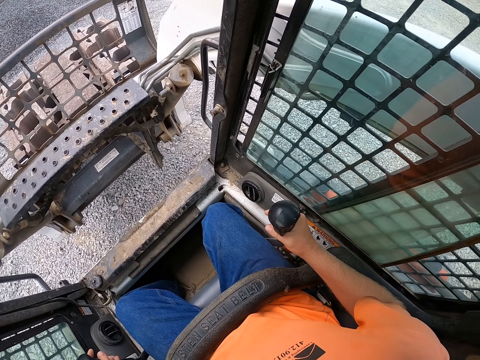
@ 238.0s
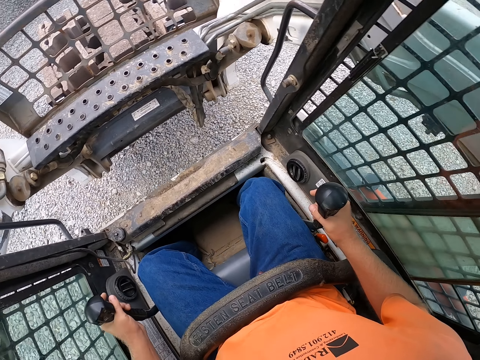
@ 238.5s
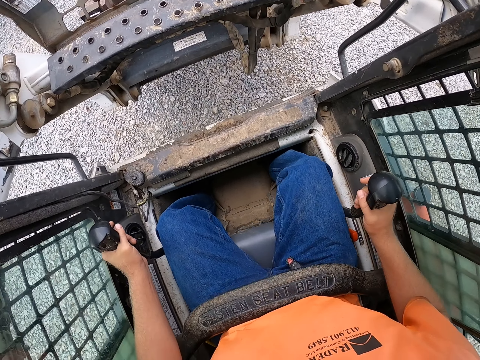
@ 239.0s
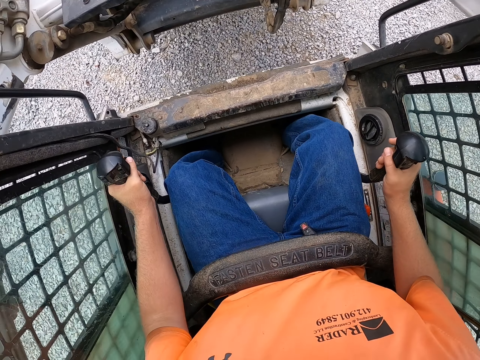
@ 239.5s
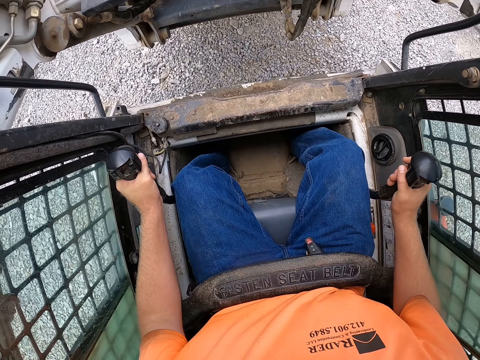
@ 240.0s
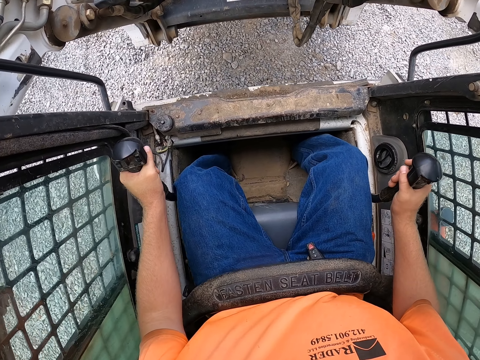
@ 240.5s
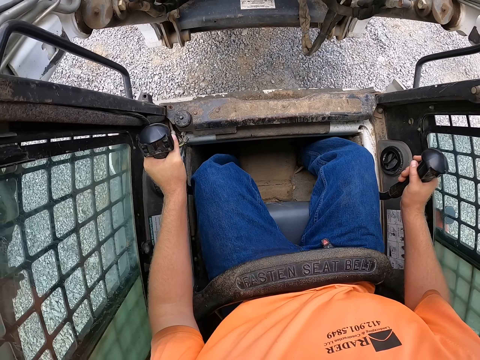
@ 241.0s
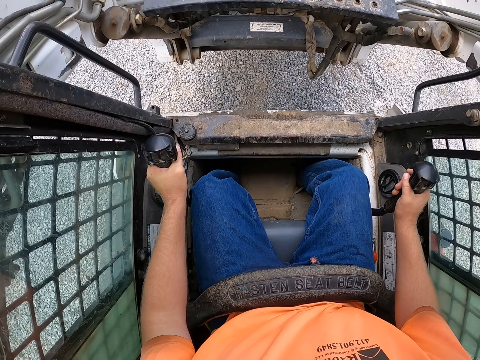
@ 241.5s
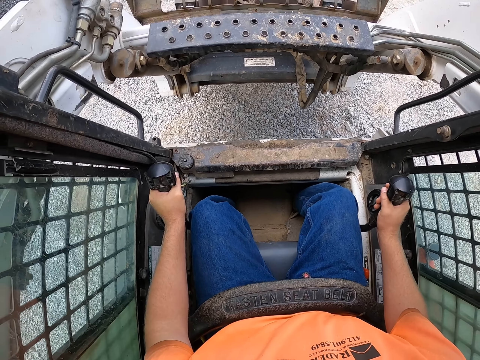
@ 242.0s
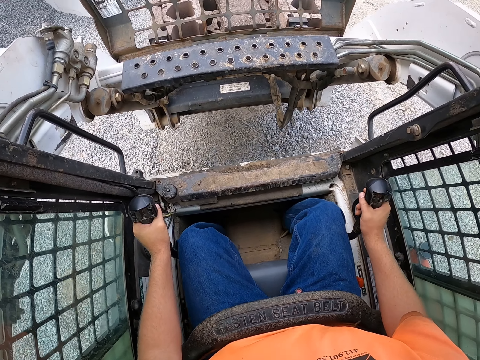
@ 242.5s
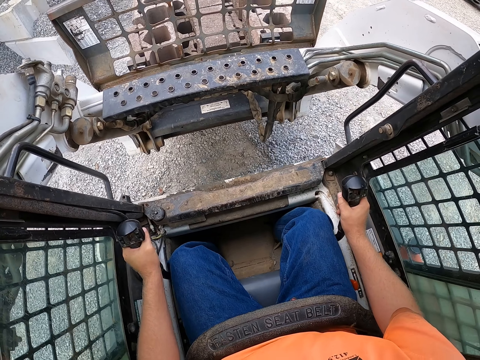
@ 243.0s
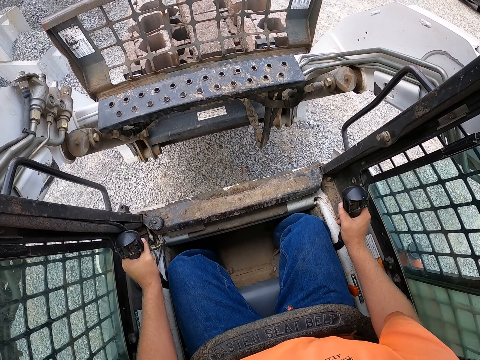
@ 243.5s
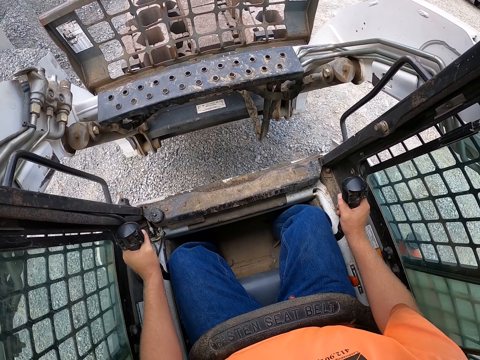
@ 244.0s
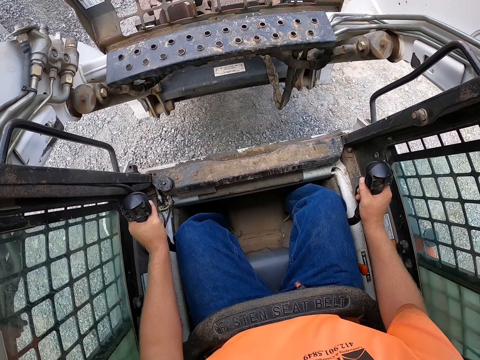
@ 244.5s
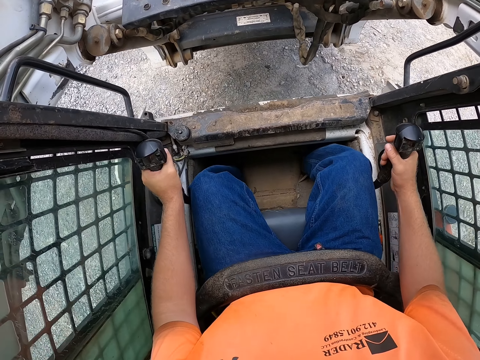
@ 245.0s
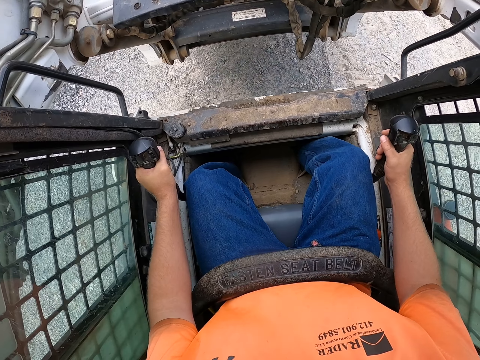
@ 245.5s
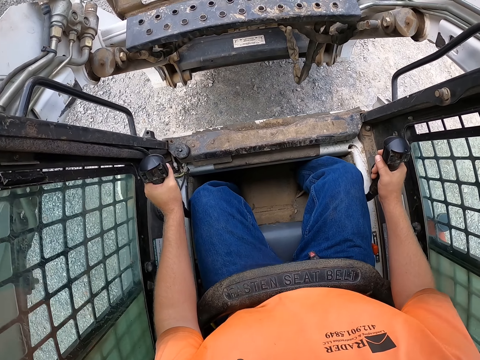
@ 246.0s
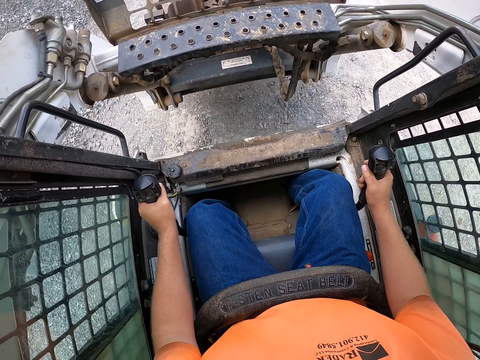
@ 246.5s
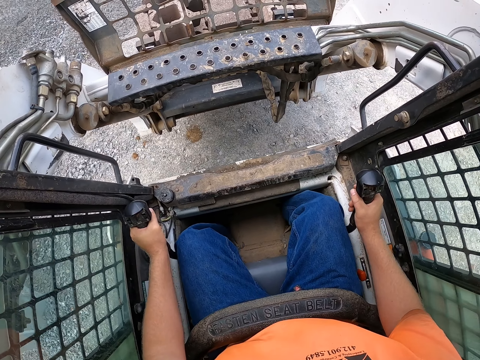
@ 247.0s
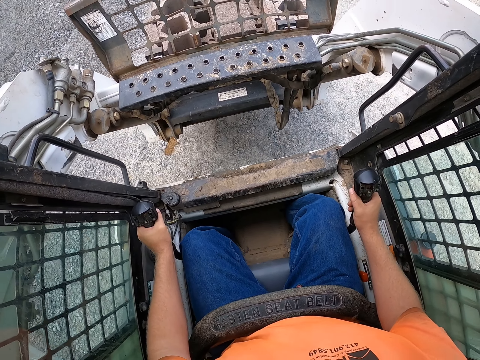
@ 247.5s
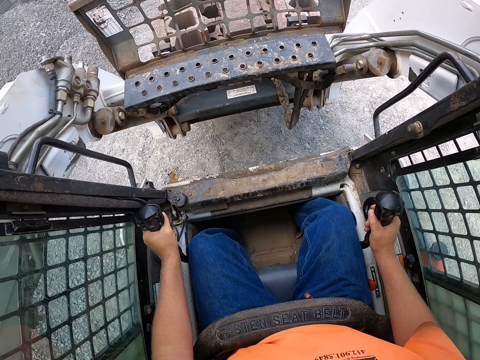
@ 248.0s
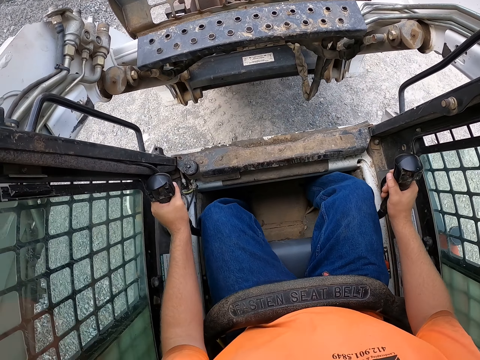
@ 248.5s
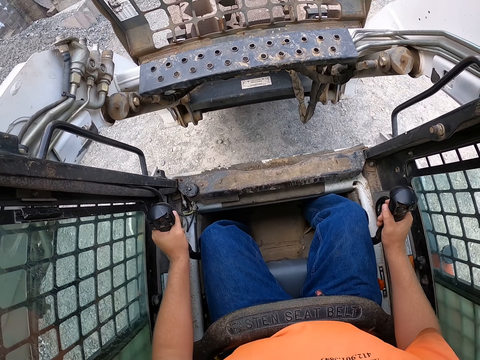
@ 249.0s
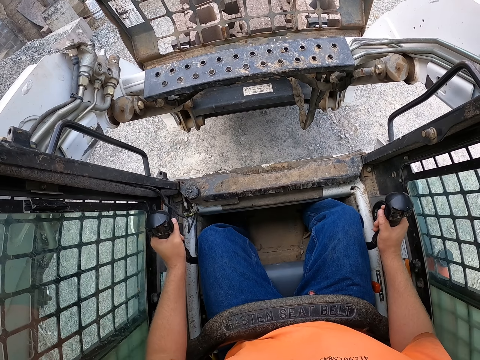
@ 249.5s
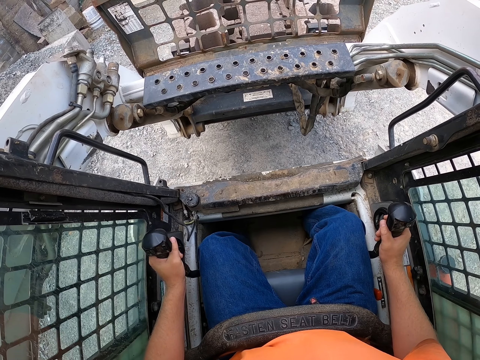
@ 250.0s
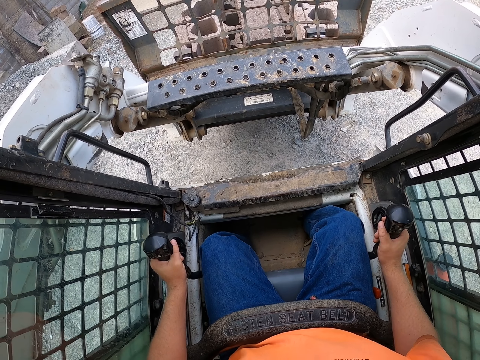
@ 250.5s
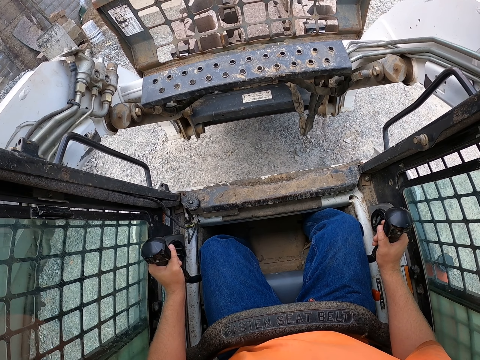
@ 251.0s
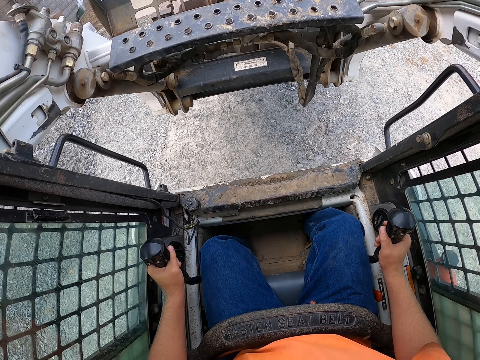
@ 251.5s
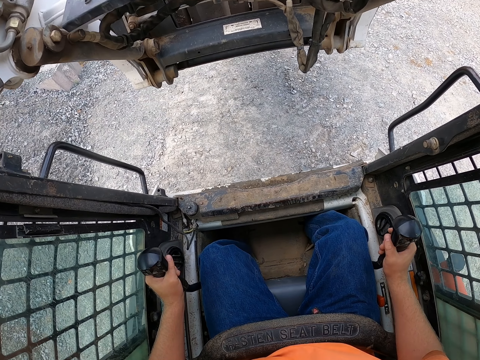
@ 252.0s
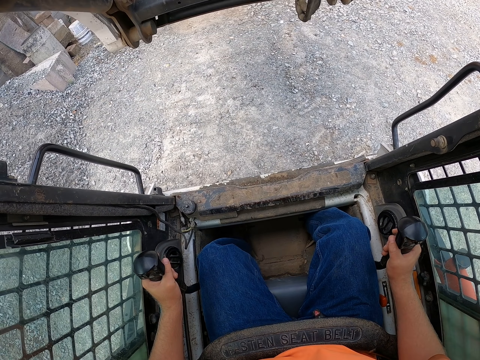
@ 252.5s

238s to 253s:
The camera wearer reverses the forklift. They drive the forklift.

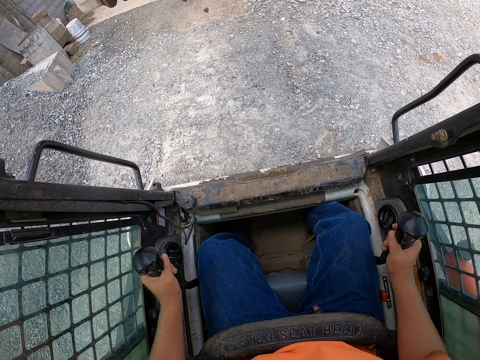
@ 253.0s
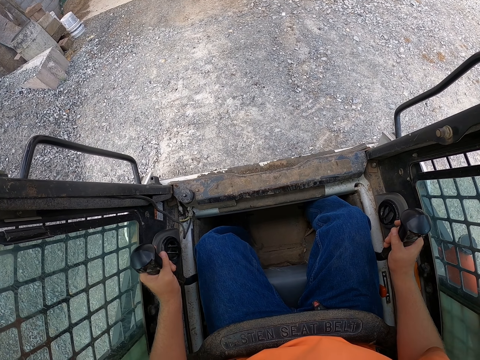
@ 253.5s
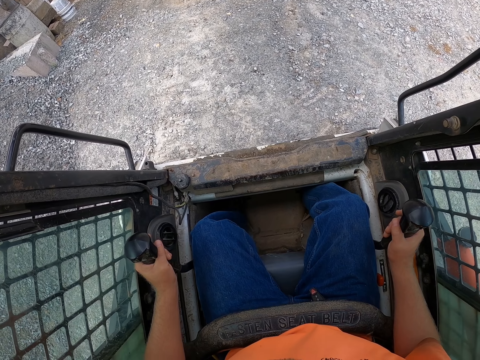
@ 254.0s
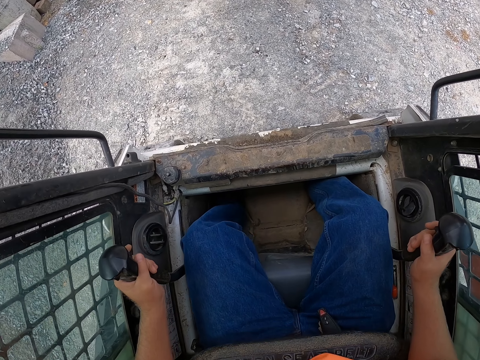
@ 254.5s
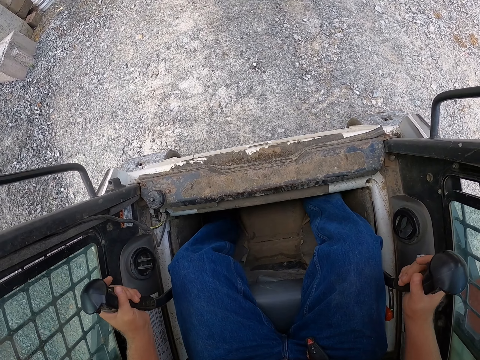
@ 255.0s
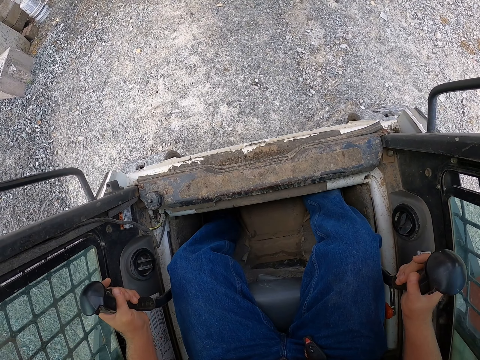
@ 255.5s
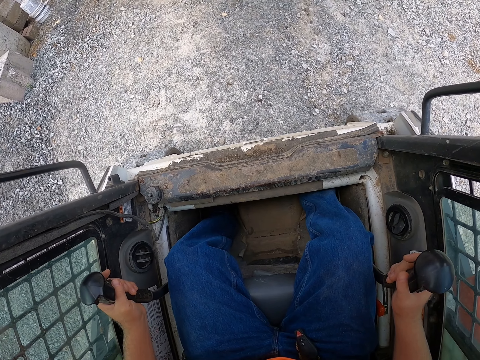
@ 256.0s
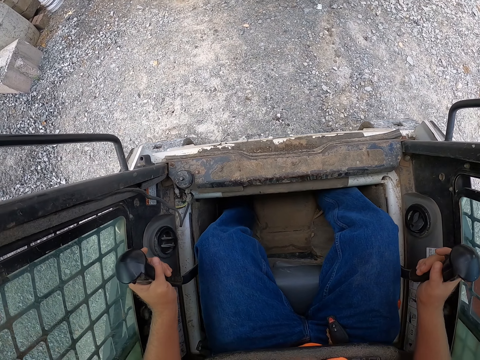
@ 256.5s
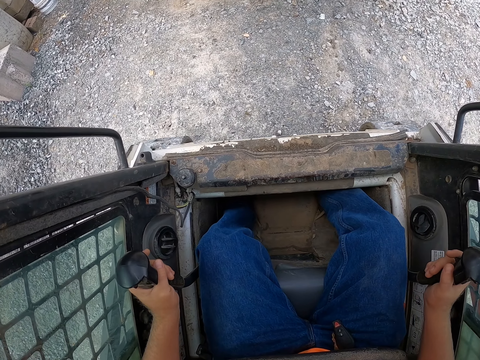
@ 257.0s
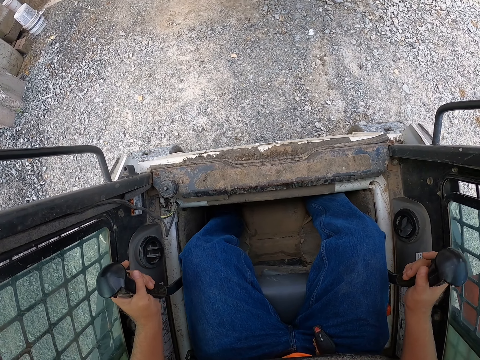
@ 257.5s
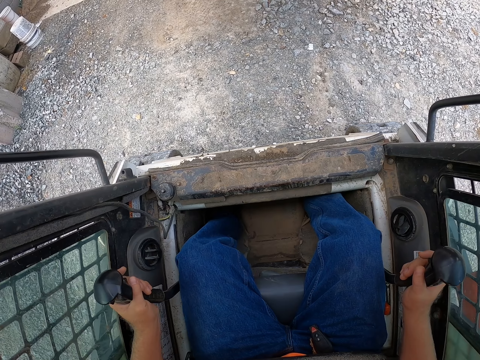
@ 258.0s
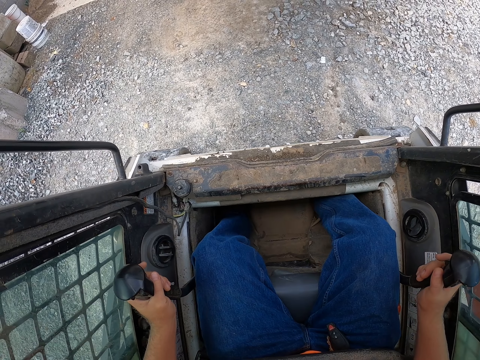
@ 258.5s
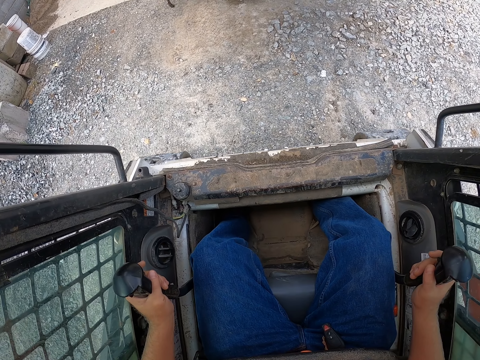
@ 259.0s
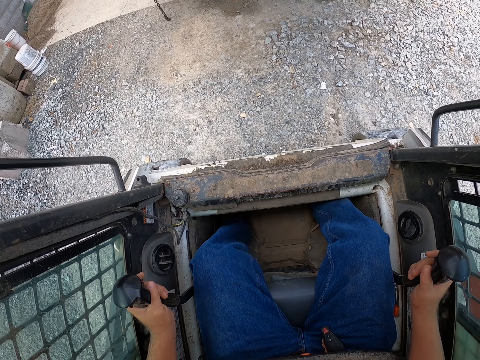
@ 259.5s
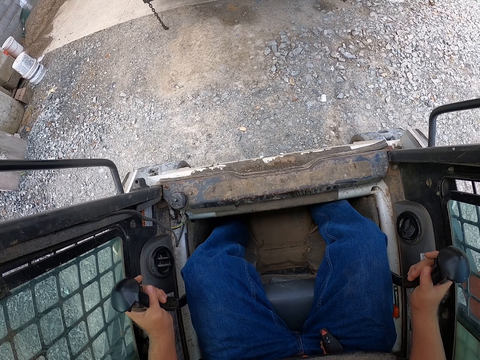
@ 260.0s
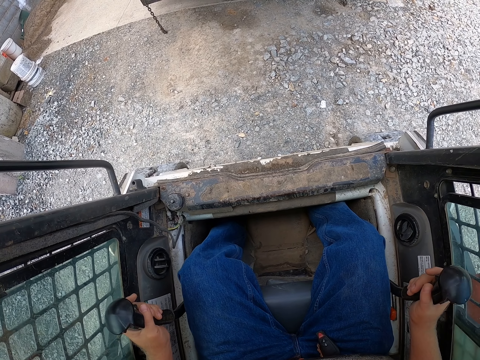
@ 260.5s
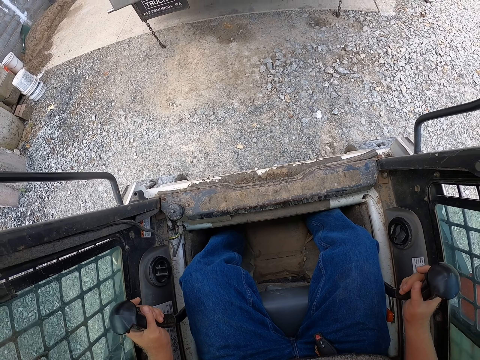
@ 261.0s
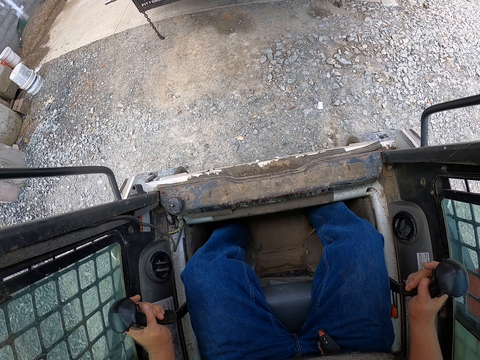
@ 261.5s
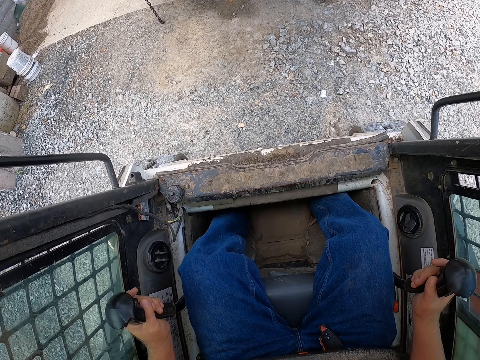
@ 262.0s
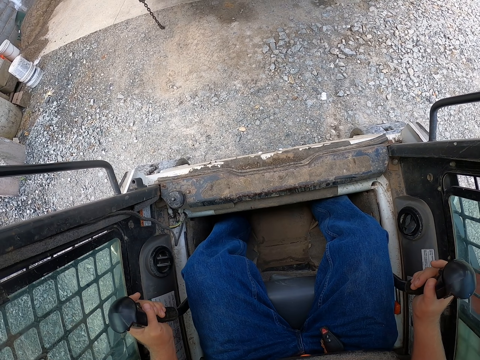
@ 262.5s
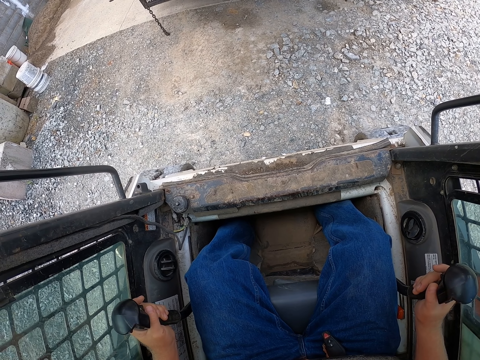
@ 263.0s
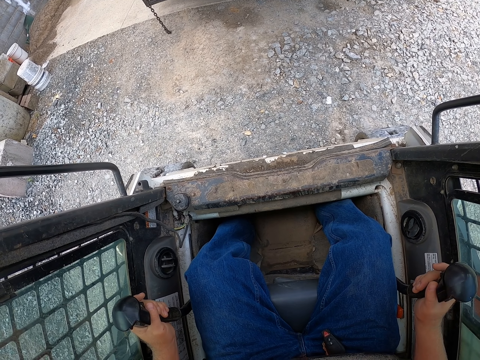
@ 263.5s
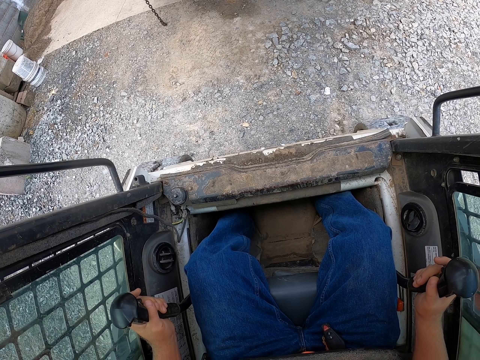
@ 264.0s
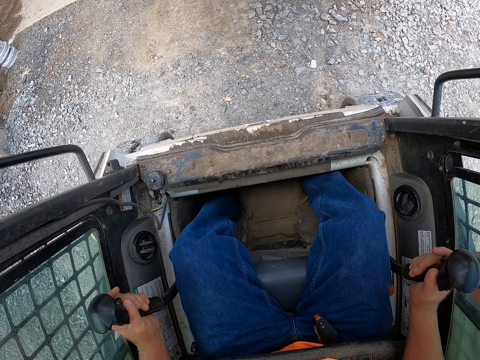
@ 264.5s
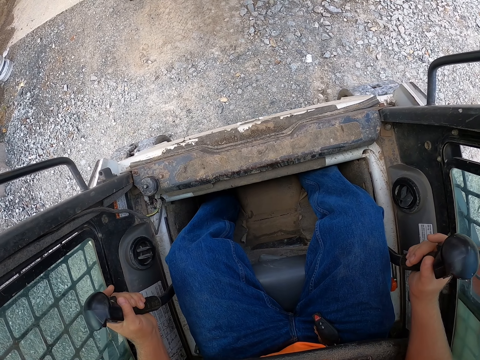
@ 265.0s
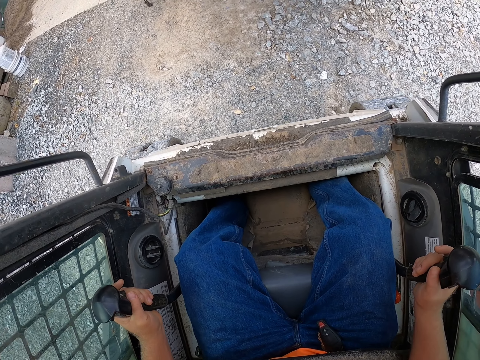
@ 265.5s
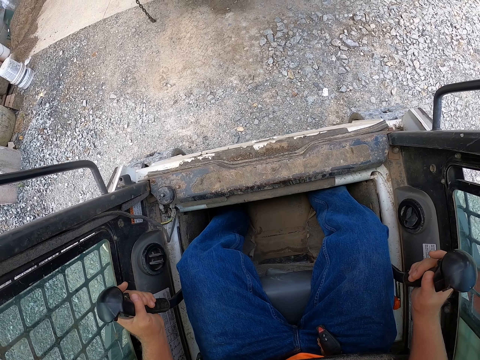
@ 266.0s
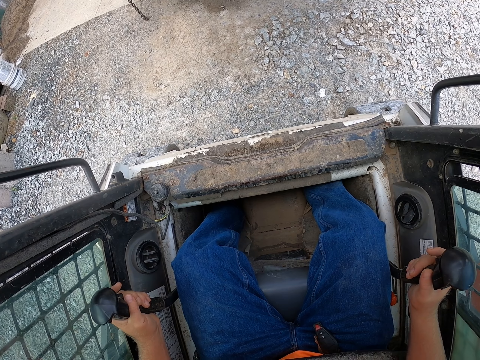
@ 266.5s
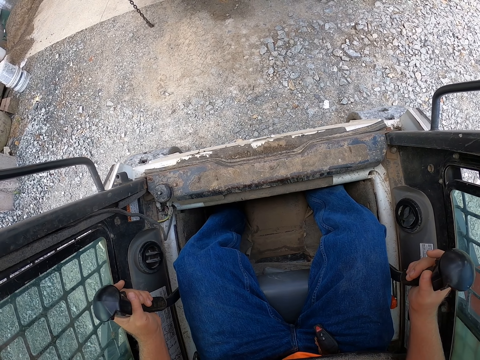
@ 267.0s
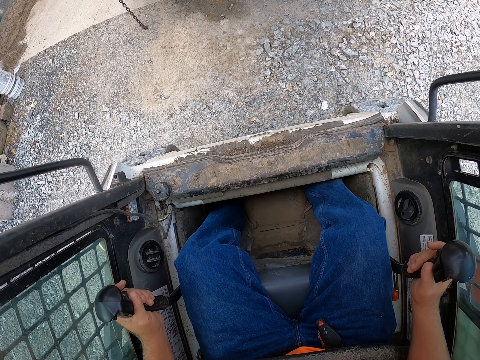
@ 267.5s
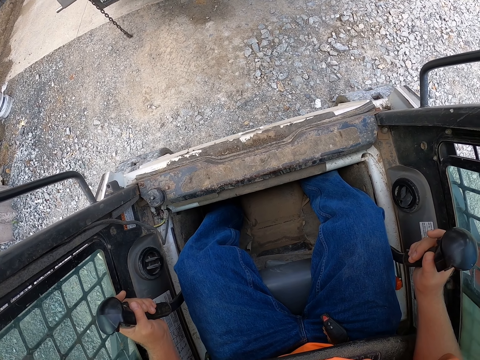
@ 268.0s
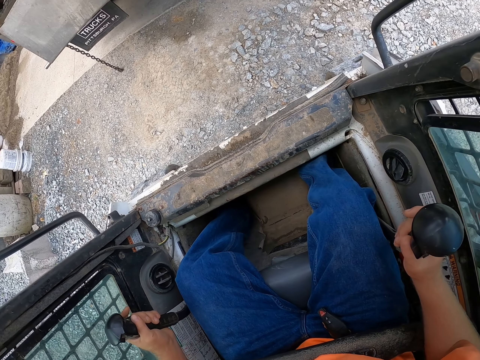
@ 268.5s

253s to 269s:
The camera wearer drops the pallet of bricks on the forks of the forklift in the truck.
